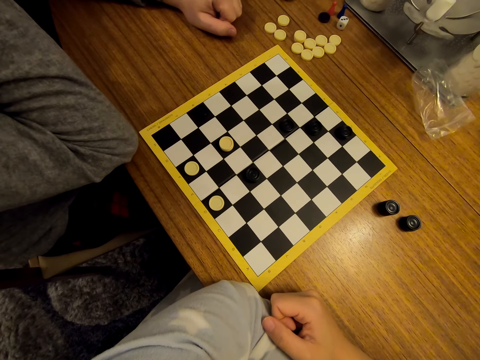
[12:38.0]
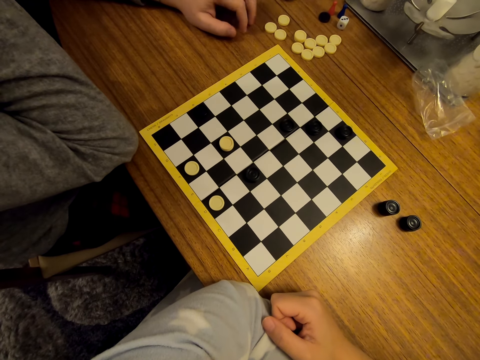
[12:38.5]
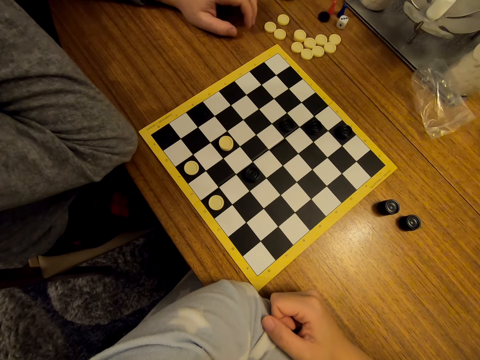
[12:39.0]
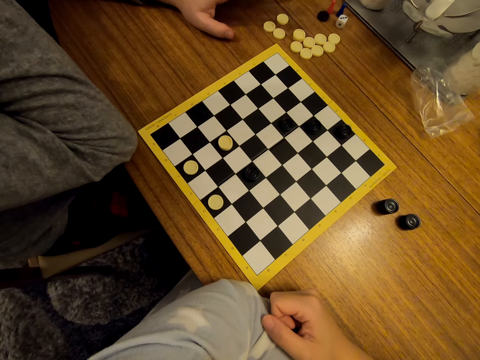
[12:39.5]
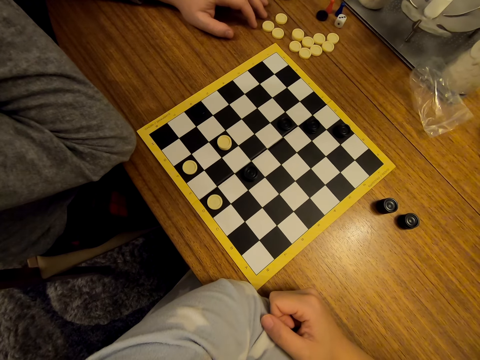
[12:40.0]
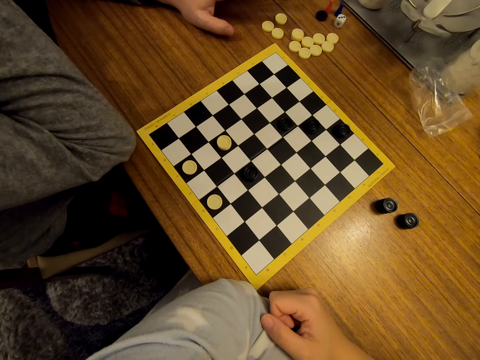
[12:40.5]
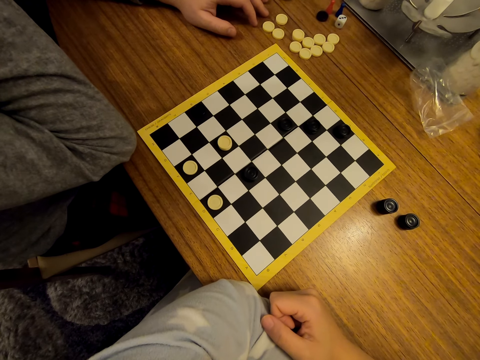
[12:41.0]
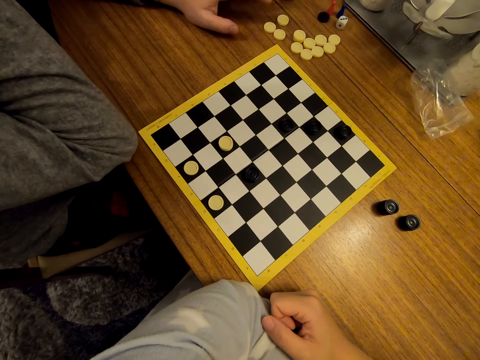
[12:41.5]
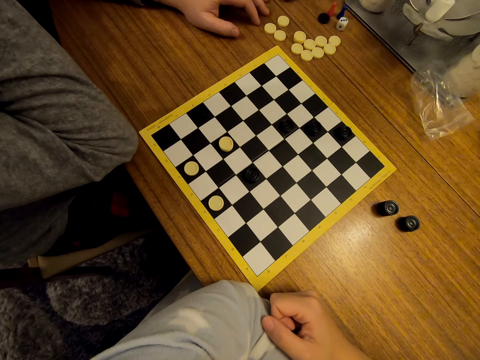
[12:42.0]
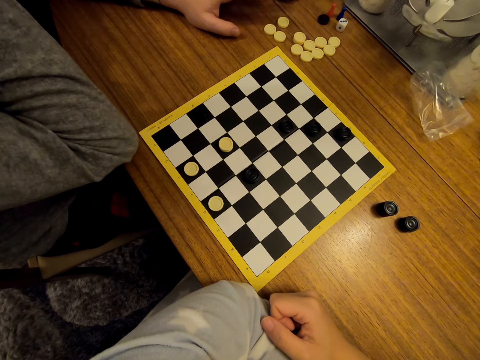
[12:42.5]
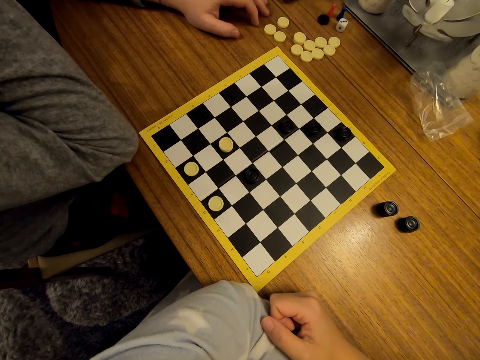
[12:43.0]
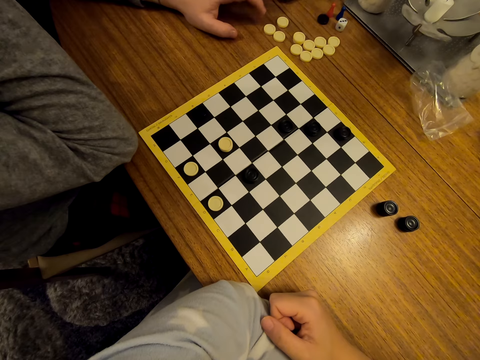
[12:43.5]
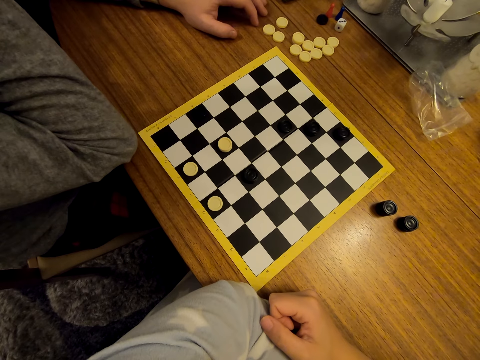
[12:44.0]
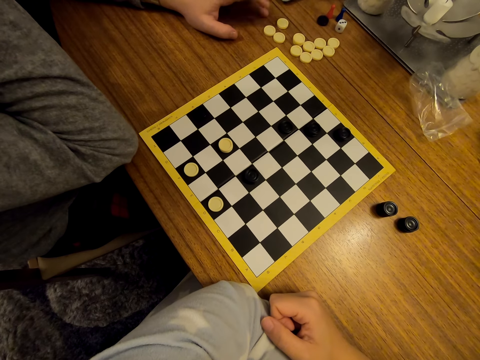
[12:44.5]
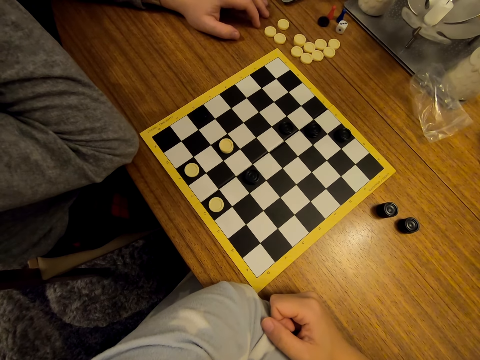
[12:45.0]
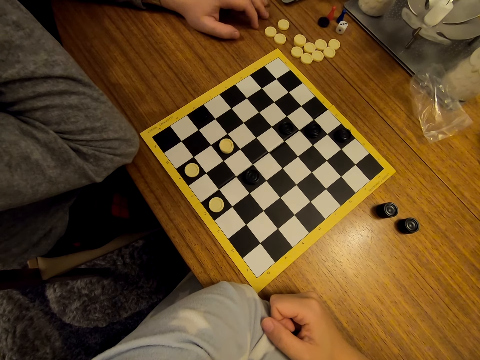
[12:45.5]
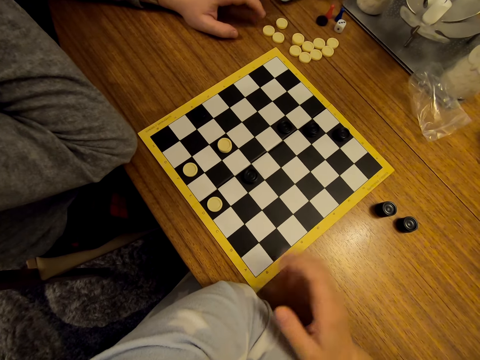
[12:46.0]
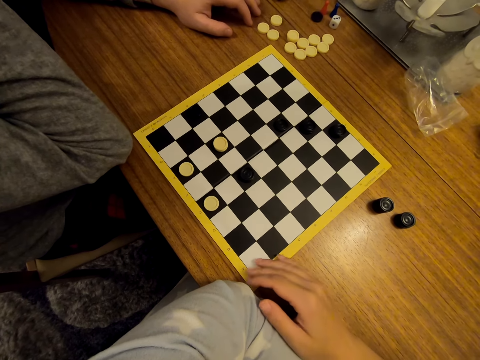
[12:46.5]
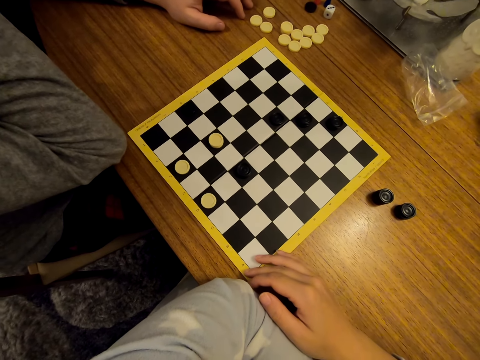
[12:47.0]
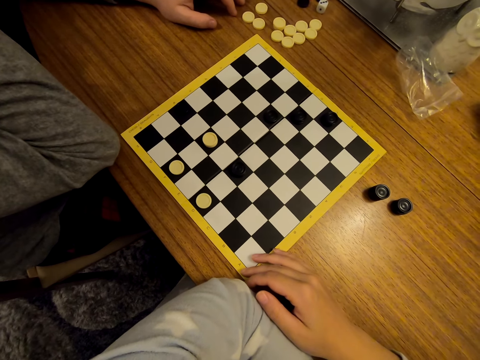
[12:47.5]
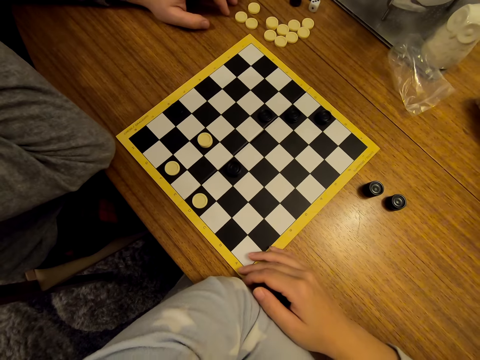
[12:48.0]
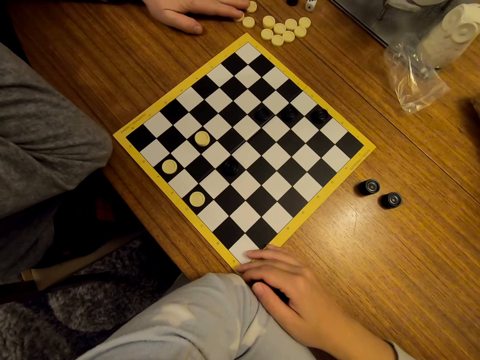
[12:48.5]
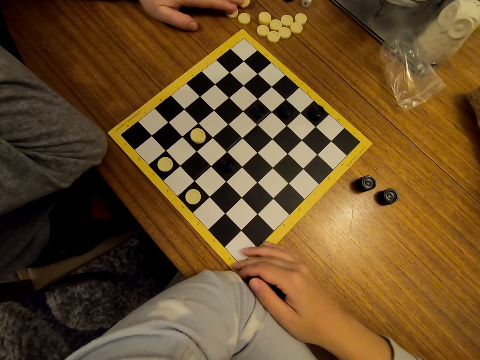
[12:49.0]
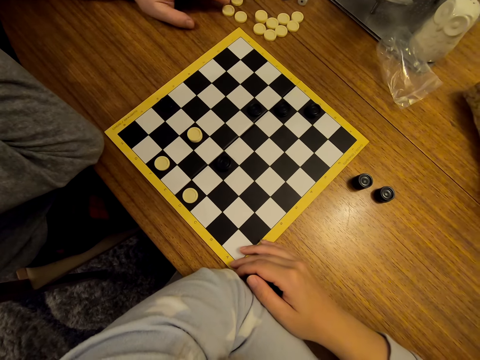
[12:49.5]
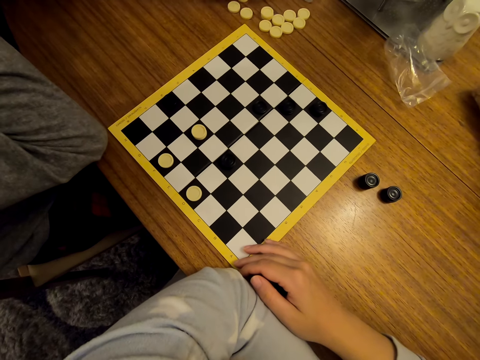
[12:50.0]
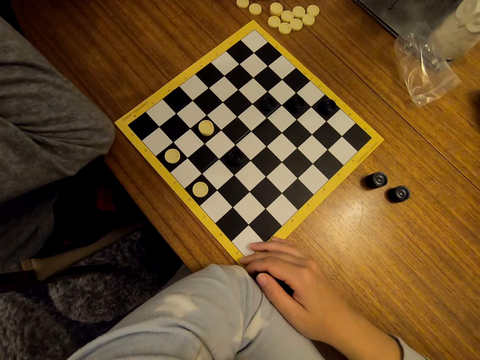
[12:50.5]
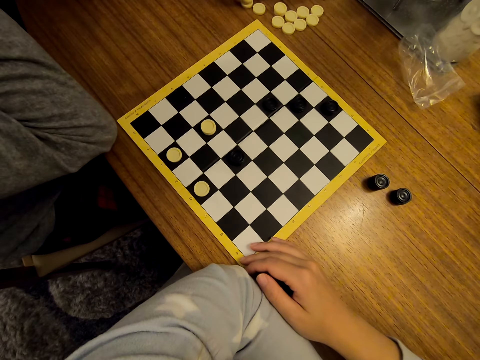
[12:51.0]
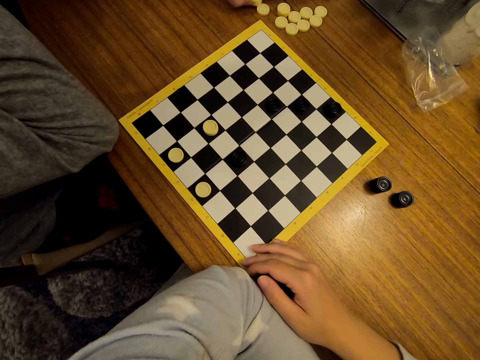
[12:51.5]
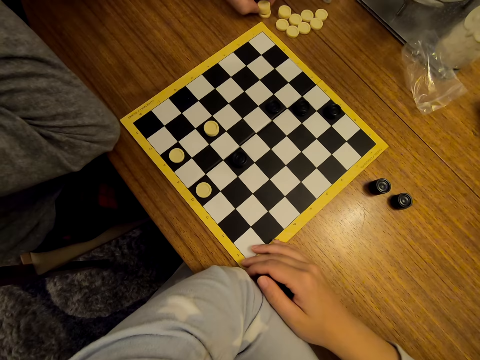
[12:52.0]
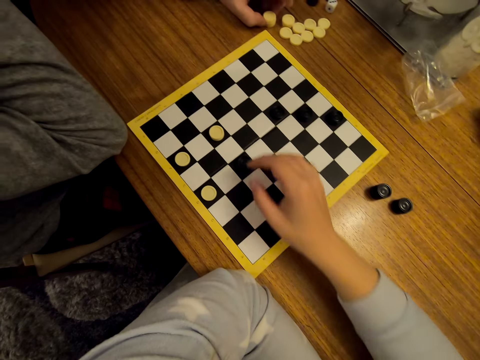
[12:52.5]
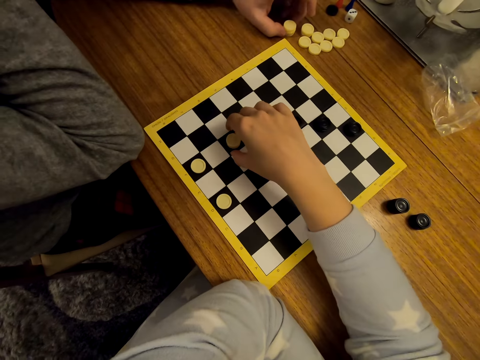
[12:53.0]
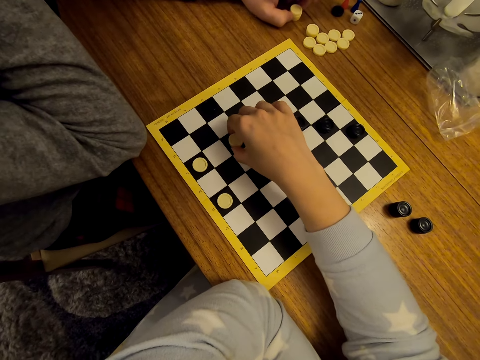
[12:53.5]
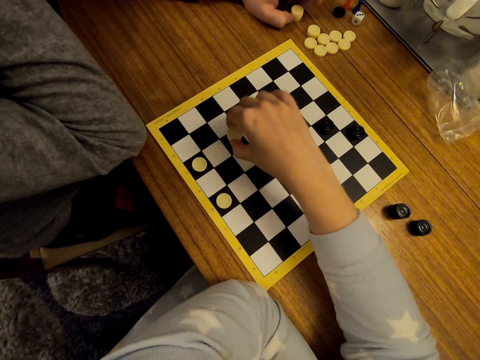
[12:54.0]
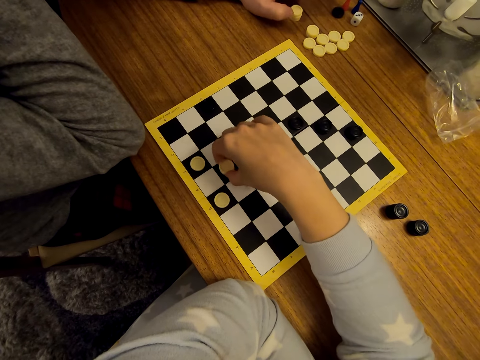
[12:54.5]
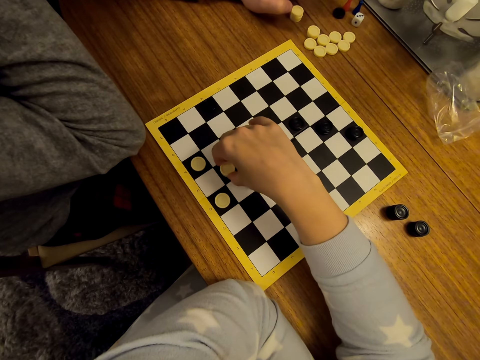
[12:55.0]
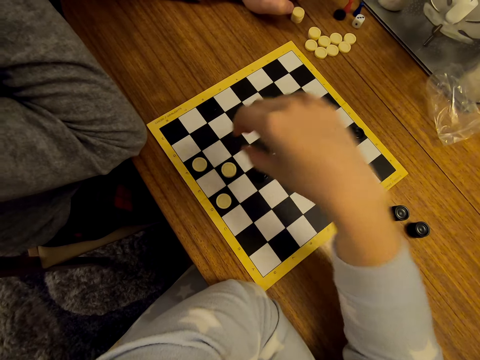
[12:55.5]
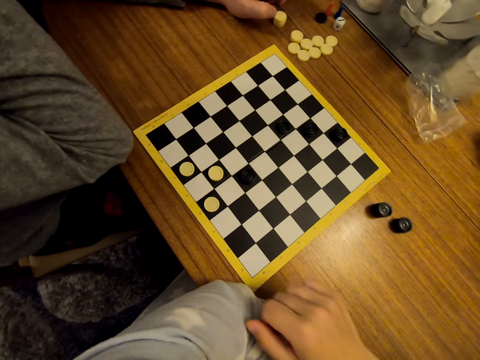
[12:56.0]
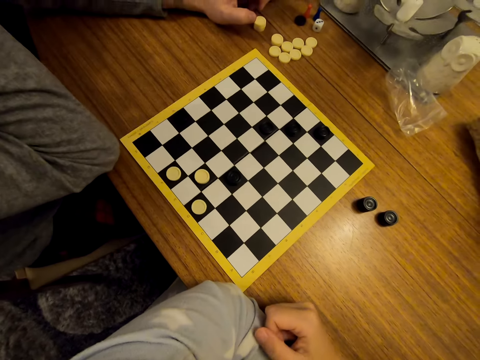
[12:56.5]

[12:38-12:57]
A woman touches a piece and collects the pieces. The camera wearer moves a piece on the draughtboard.

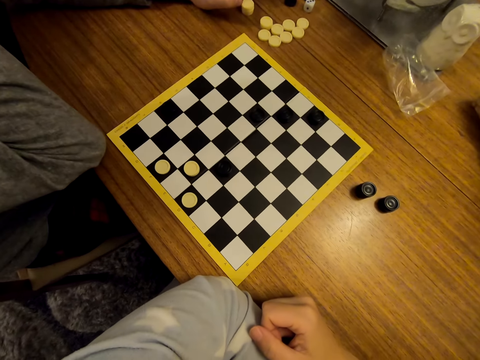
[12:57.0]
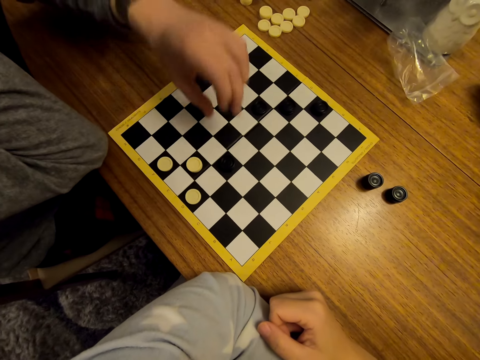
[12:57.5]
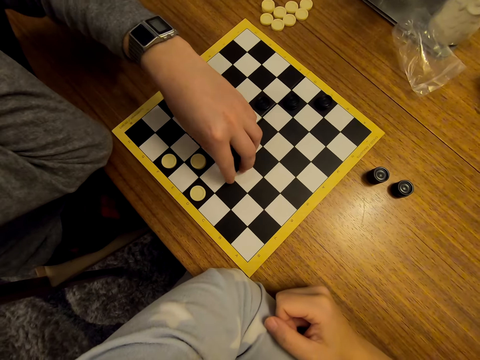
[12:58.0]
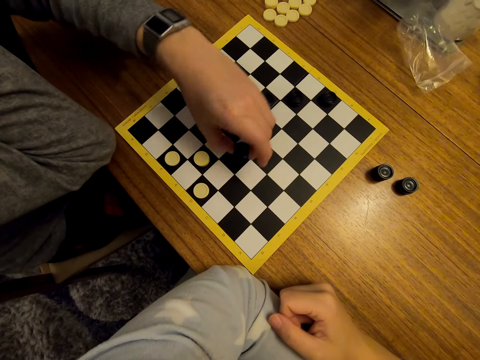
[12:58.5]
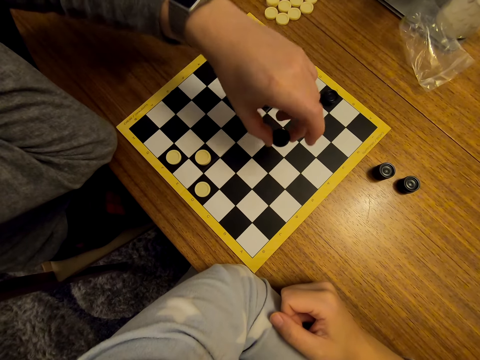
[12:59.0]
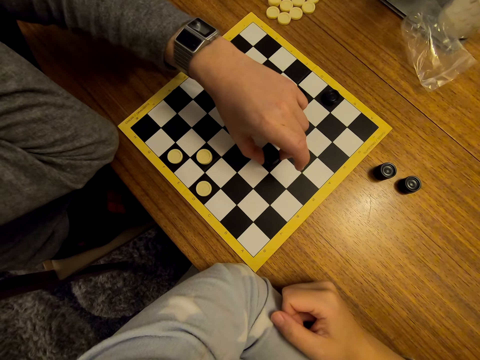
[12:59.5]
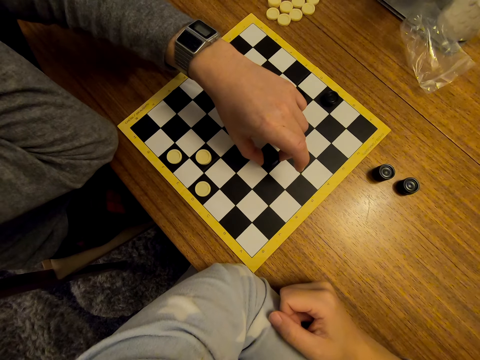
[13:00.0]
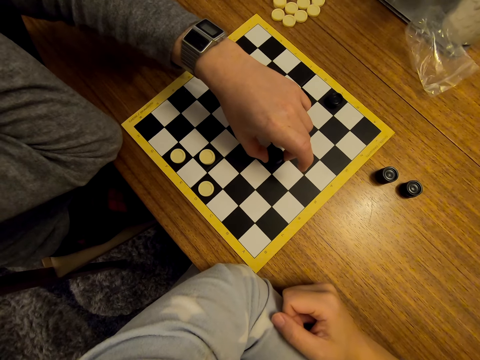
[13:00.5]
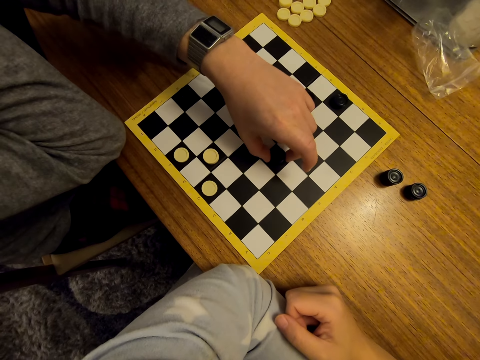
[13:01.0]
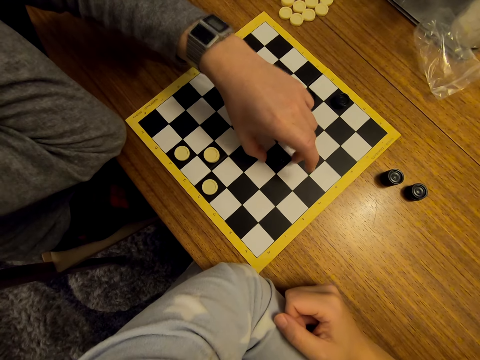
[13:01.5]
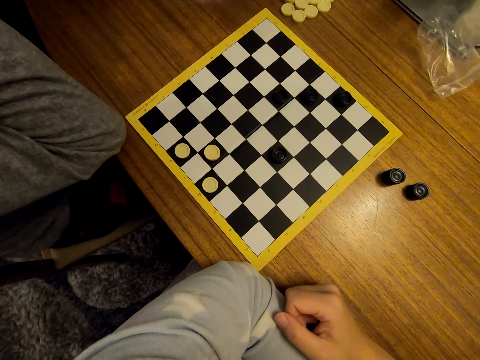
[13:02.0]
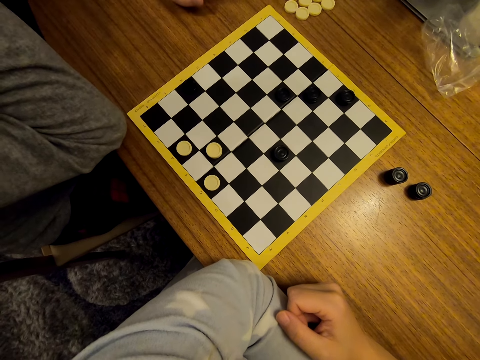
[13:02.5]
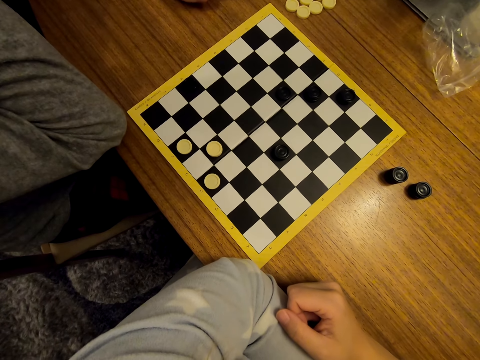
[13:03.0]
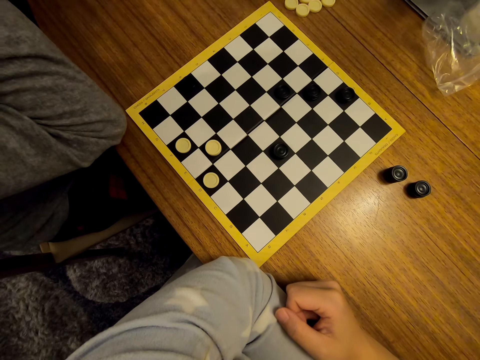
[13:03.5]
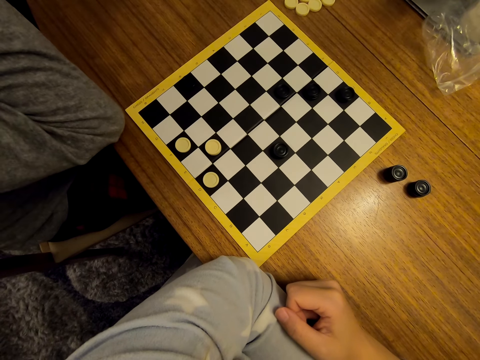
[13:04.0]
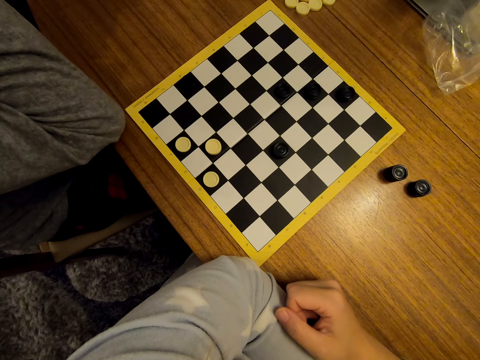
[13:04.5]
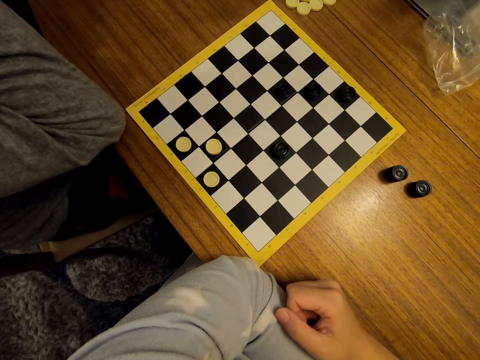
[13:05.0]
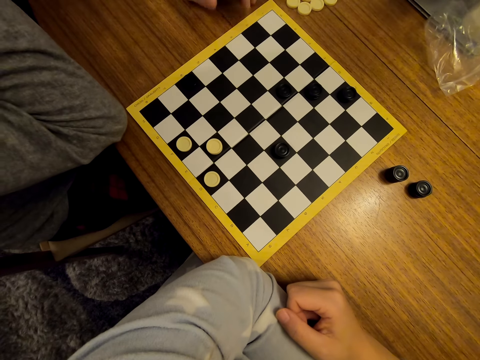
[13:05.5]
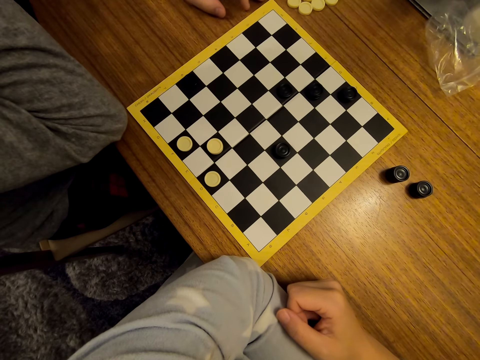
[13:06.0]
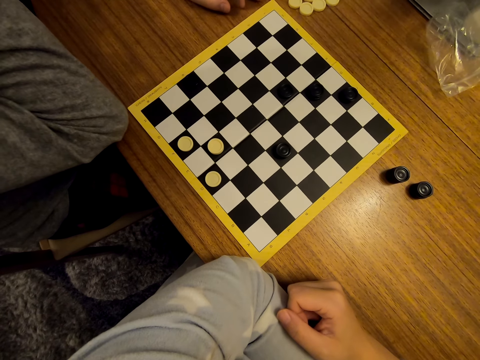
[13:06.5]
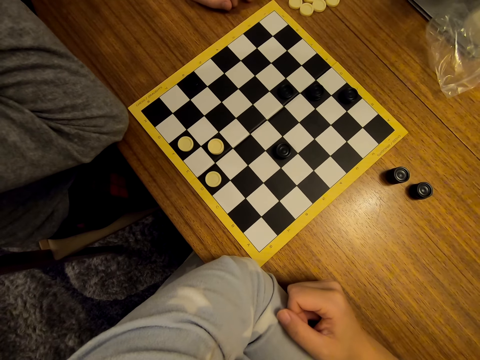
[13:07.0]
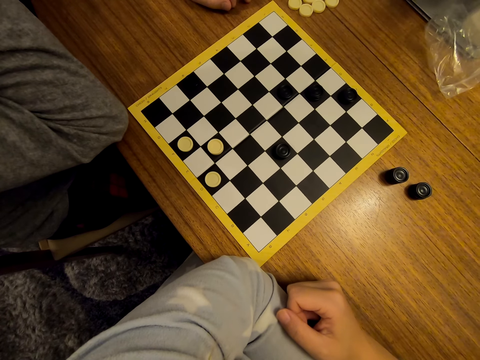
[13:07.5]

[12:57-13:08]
A woman moves a piece on the draughtboard.
